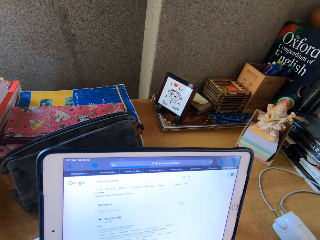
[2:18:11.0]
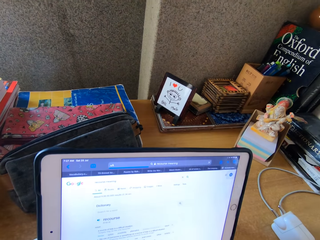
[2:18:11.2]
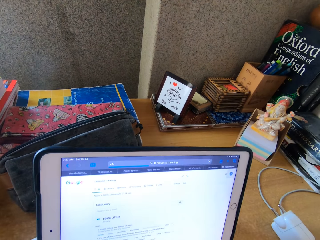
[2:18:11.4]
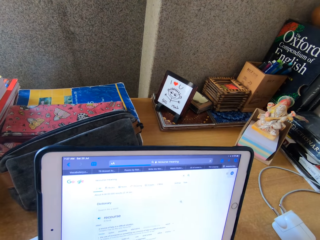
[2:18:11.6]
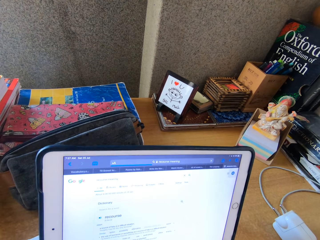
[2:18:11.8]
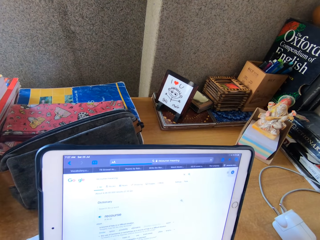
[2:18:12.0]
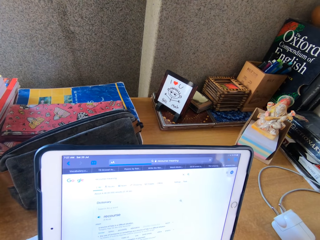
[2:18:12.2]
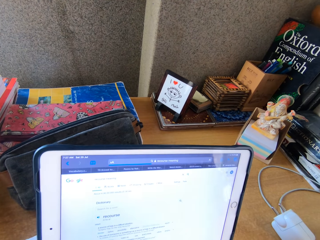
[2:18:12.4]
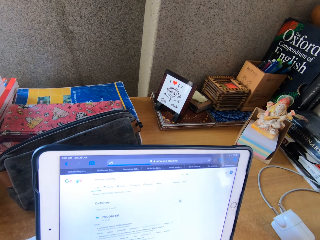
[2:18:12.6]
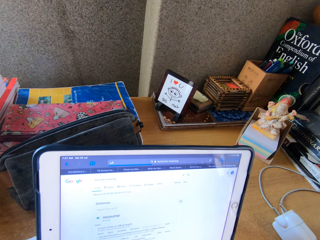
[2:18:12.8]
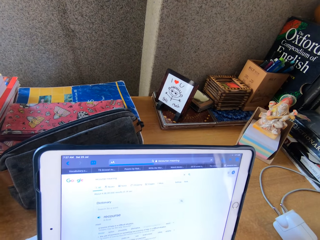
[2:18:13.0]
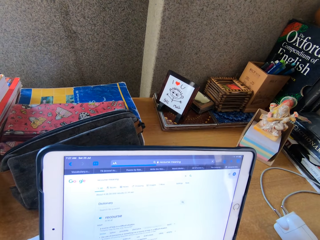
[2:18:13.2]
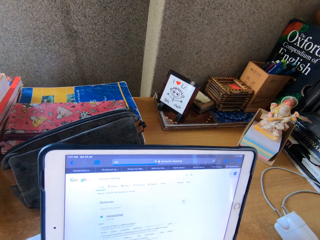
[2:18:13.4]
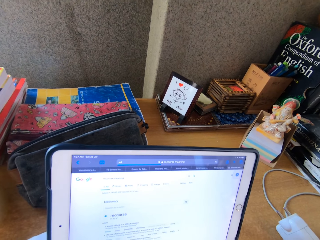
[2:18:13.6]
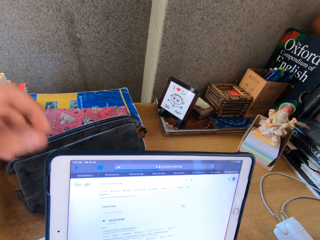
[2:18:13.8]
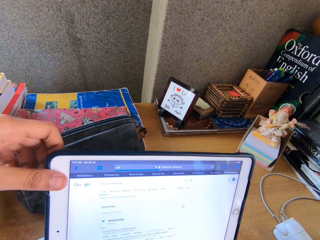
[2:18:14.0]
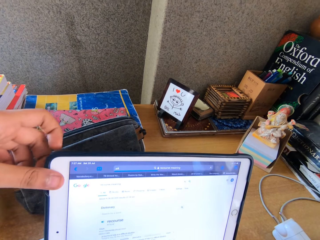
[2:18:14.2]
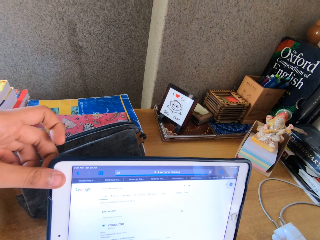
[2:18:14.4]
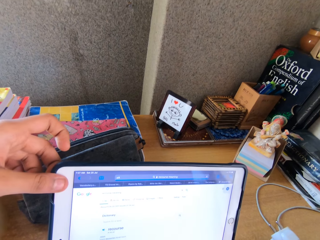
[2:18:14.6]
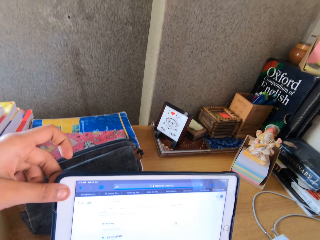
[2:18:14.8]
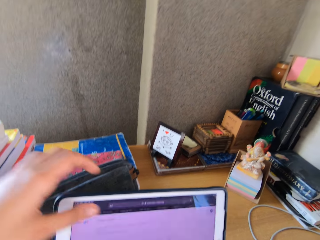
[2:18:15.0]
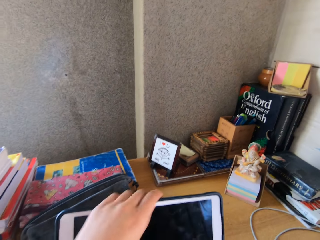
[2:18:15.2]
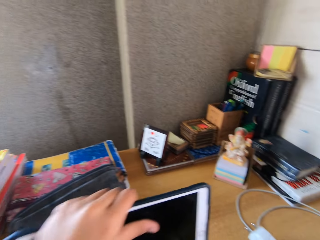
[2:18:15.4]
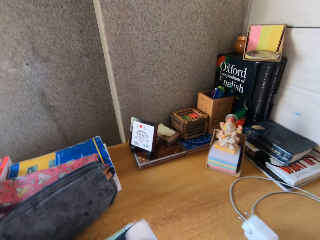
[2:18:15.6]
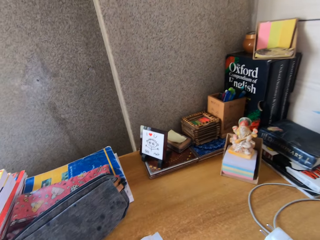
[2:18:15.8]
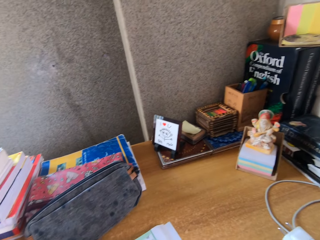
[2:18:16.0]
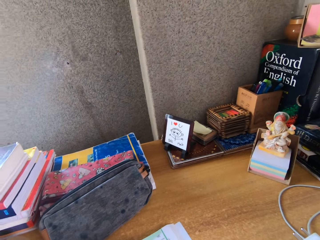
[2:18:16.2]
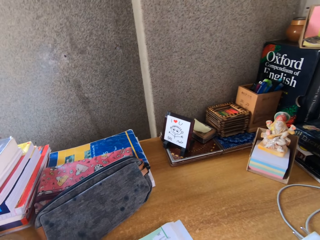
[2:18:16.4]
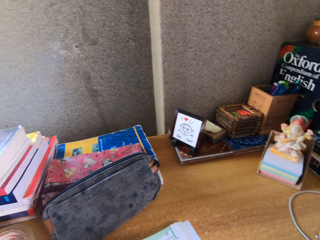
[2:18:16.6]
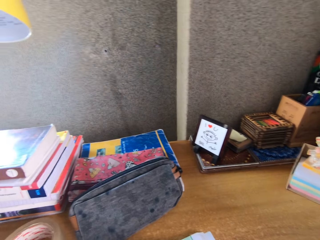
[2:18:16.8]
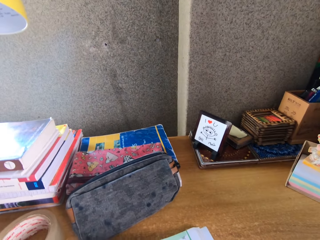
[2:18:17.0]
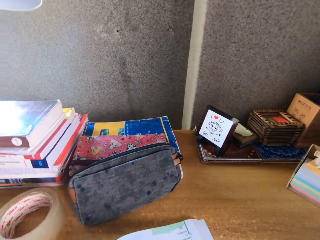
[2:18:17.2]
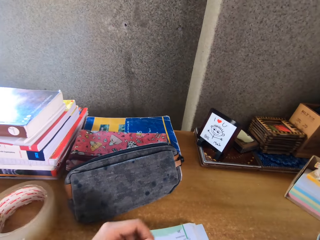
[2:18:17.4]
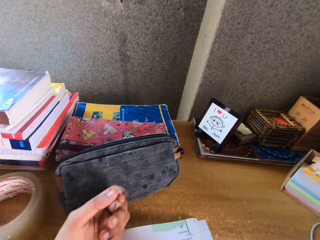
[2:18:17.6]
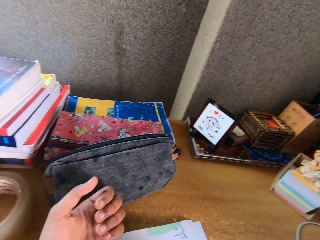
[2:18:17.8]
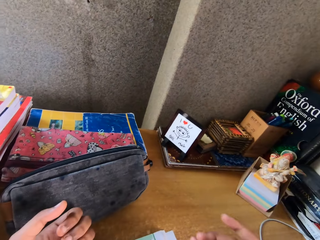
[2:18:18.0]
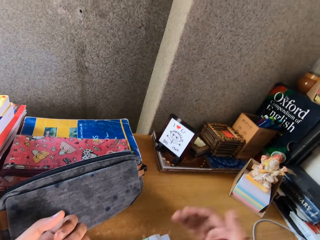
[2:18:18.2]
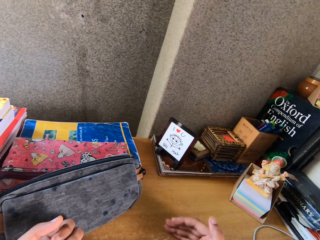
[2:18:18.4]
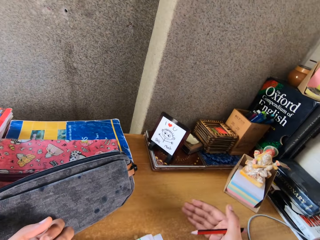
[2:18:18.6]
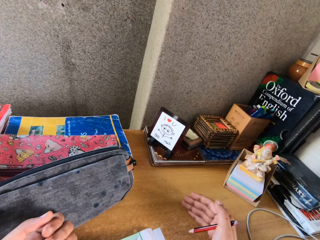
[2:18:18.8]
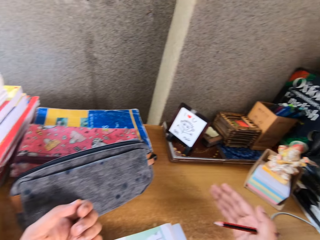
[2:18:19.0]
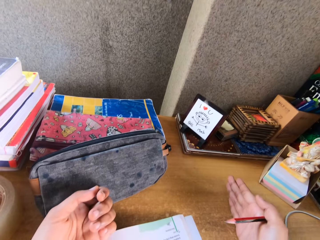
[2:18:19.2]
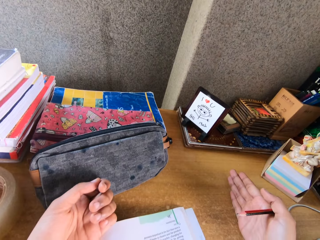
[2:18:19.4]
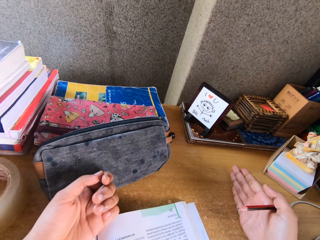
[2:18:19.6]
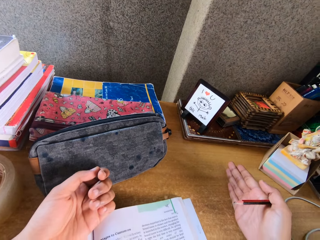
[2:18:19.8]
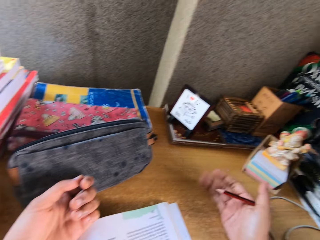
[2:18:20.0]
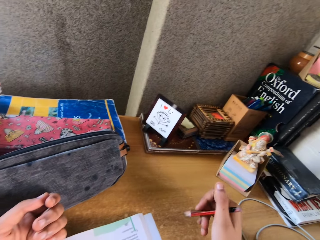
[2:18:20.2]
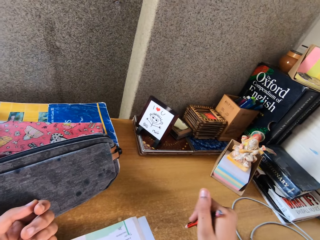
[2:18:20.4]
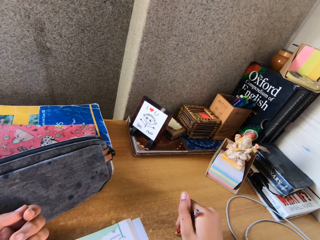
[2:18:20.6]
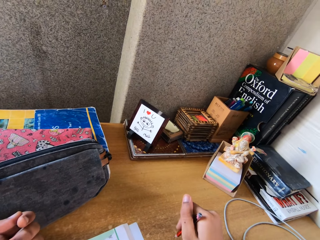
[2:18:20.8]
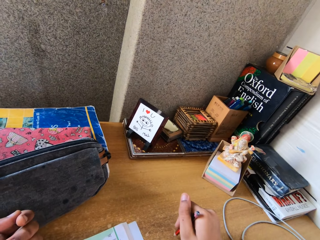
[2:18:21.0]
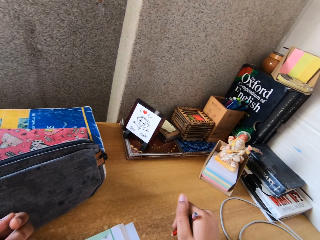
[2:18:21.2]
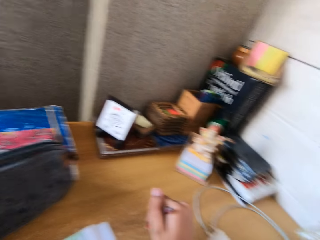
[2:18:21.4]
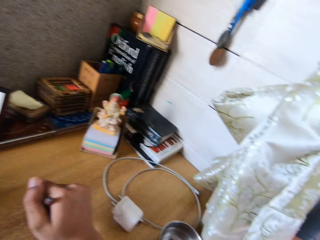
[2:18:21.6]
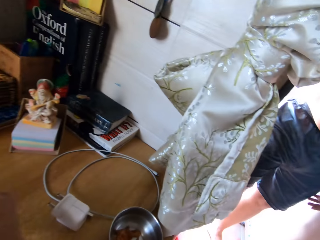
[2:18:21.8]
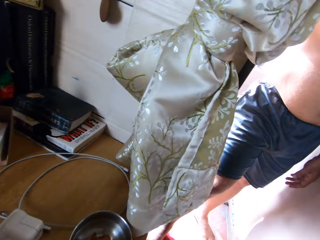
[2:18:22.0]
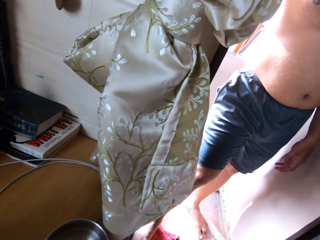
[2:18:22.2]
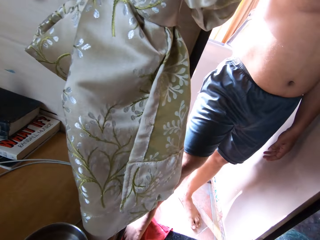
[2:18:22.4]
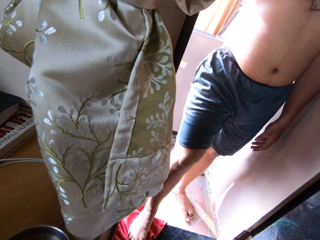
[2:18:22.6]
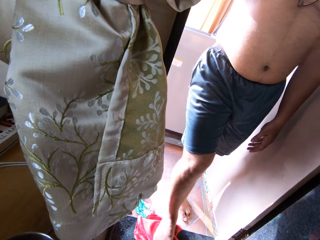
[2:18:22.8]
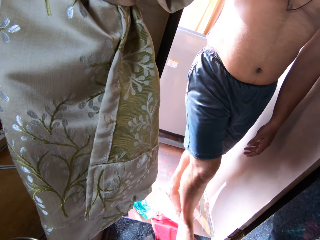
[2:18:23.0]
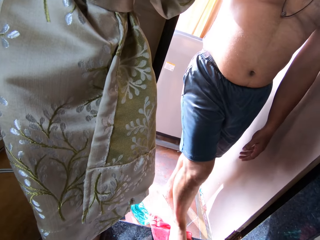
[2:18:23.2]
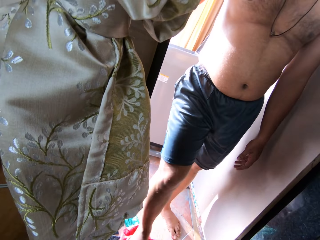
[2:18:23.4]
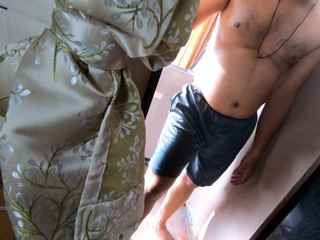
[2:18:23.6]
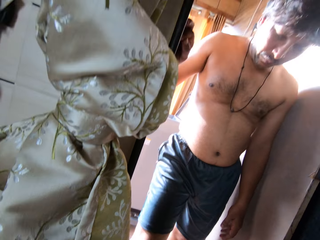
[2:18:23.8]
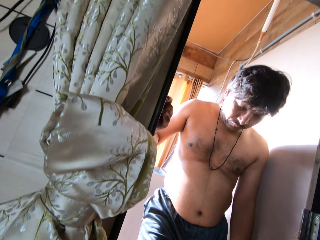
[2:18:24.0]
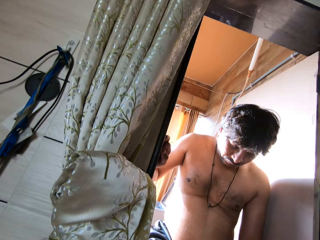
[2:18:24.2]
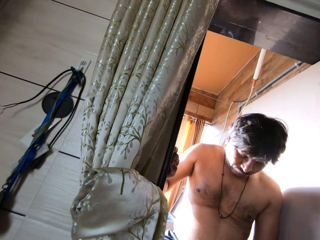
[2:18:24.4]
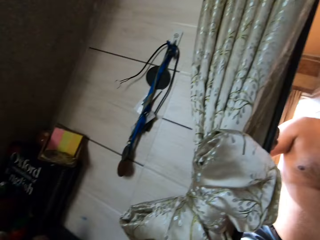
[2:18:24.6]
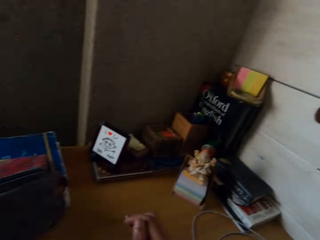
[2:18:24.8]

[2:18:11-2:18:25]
The camera wearer puts the tablet aside. She picks up the tablet. She looks at her finger. She moves her hands. She looks around.

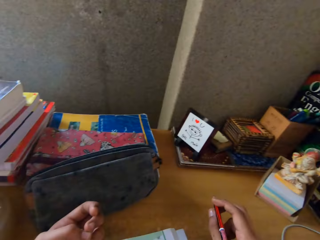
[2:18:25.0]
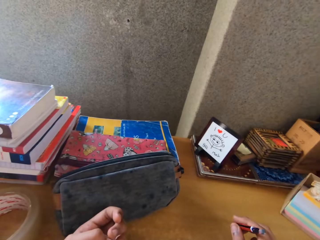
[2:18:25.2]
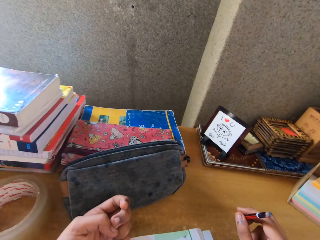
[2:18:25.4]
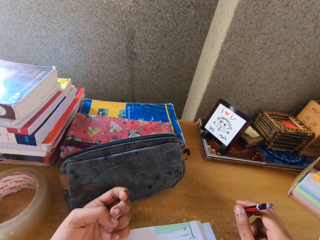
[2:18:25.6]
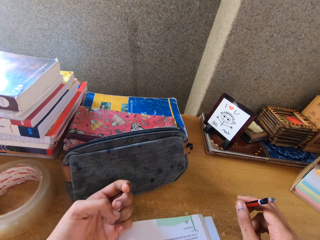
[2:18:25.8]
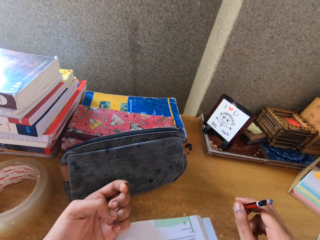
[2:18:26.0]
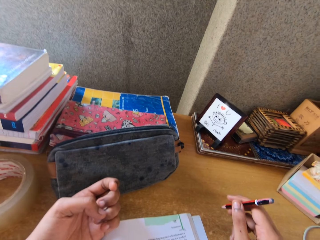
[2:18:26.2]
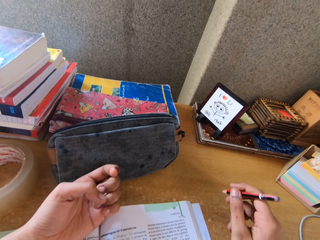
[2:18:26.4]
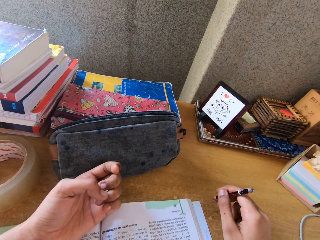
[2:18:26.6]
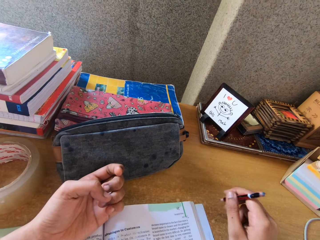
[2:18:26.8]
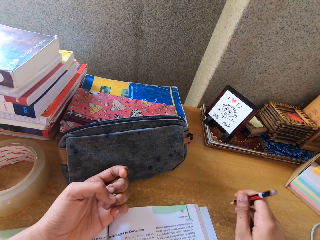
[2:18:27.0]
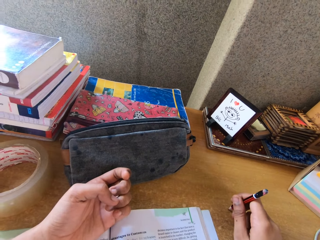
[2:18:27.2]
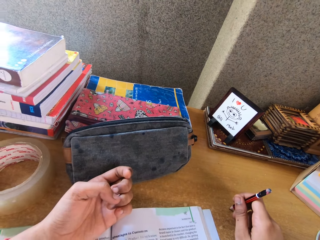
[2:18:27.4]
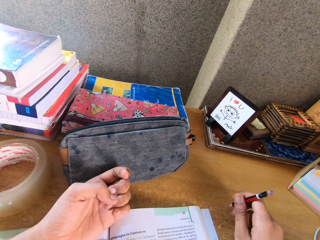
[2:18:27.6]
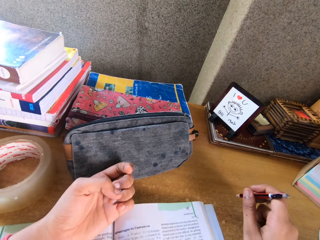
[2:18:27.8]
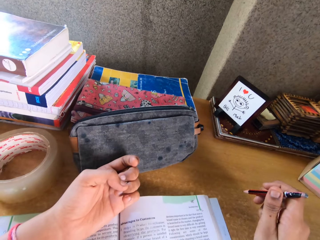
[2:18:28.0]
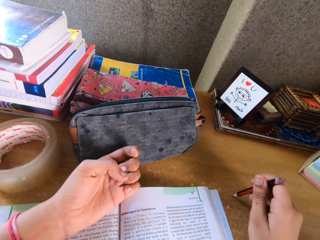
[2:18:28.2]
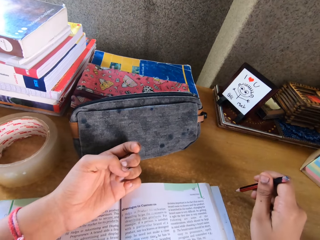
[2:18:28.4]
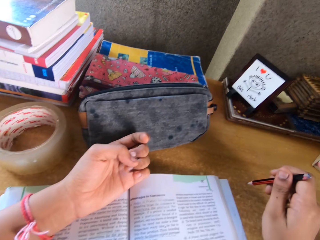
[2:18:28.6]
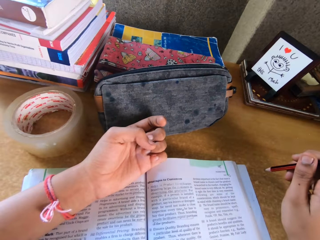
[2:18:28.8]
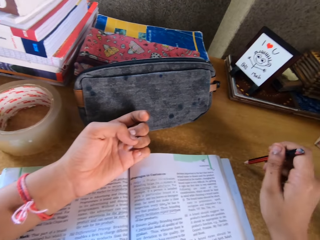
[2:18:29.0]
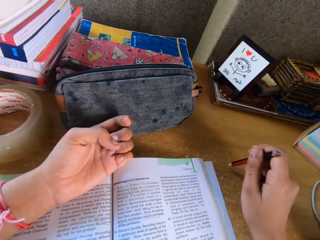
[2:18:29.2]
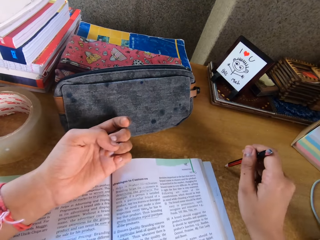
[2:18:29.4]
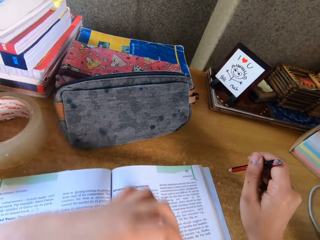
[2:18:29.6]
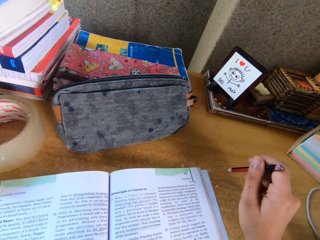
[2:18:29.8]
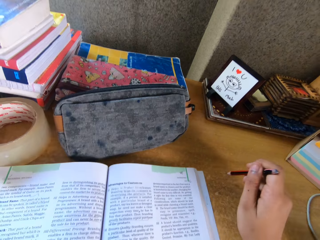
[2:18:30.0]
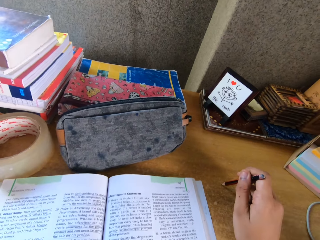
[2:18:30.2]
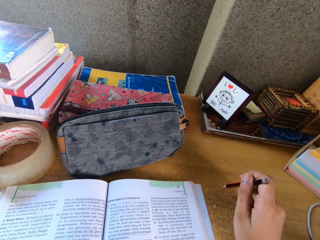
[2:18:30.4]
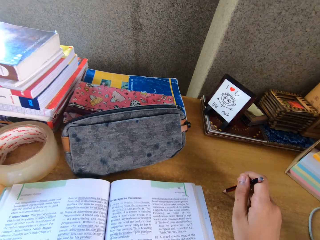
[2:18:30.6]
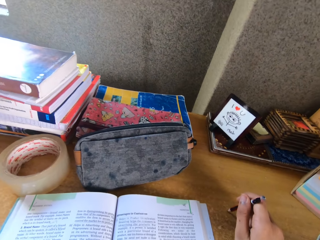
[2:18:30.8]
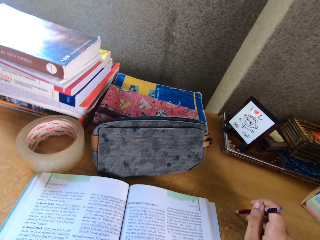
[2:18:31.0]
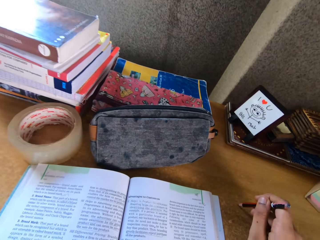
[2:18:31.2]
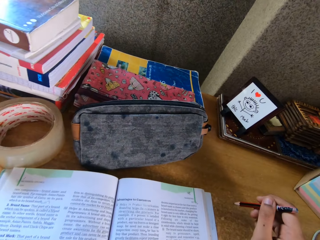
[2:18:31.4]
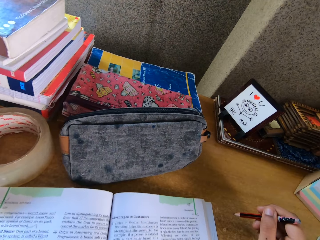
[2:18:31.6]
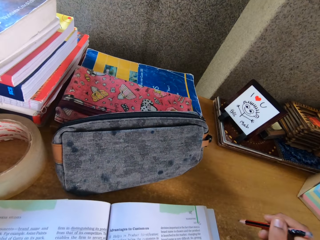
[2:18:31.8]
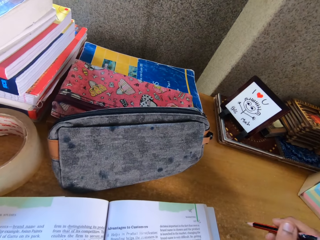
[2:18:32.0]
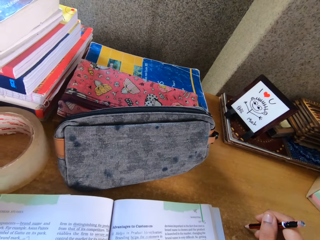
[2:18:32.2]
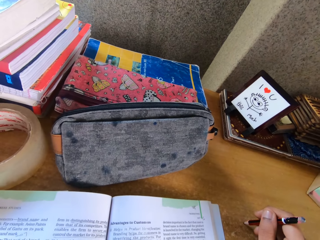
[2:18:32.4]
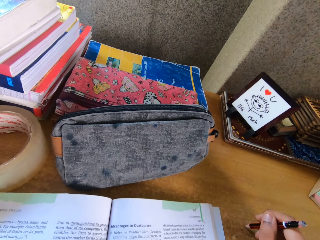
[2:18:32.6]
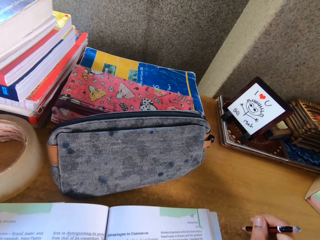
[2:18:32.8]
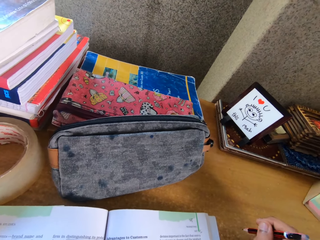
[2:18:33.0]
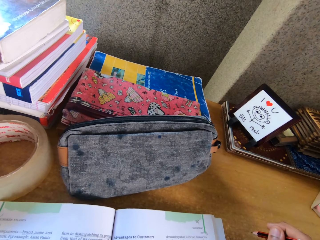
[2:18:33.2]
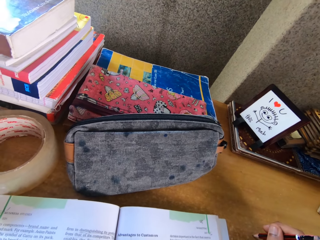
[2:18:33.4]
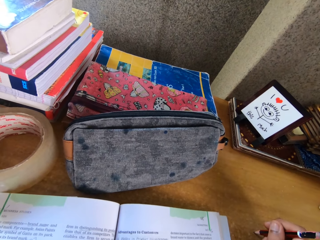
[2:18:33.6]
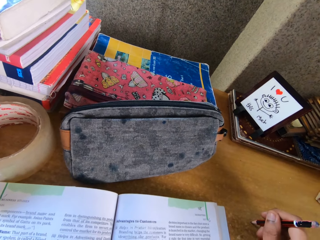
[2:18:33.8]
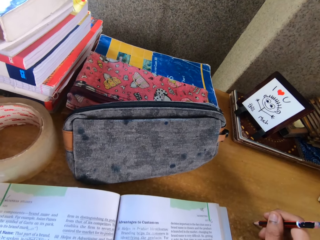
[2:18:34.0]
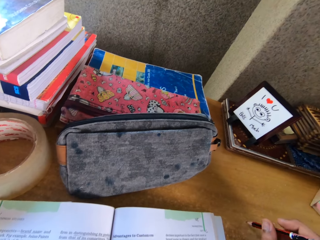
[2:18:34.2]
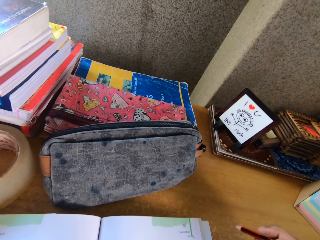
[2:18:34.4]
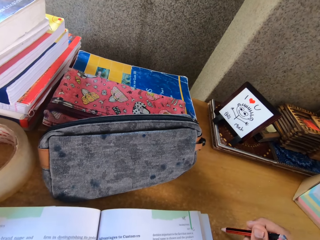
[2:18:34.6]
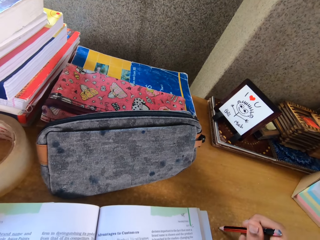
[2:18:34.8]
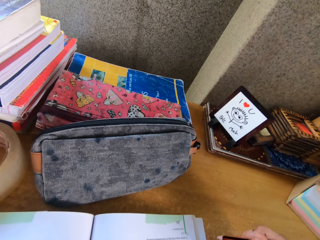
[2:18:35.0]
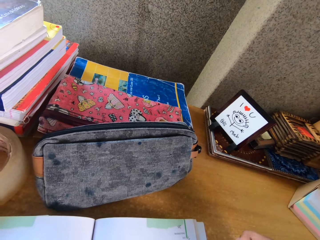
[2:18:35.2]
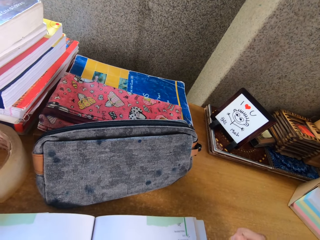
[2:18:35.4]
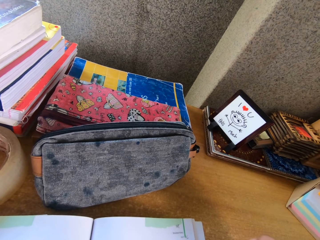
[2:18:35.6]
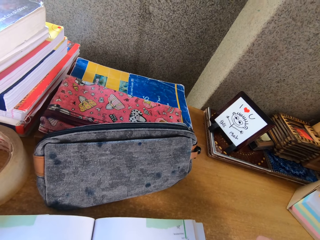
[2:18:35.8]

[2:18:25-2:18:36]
The camera wearer reads a book. She moves her hands. She does something.
